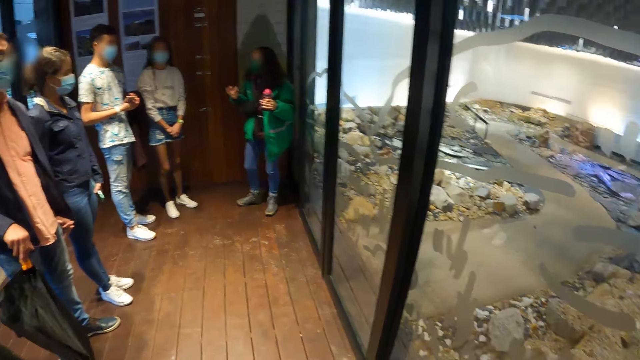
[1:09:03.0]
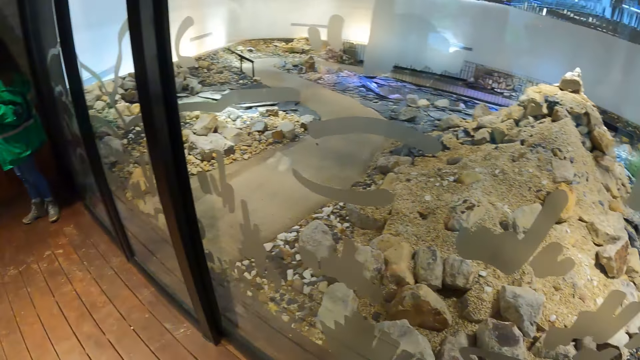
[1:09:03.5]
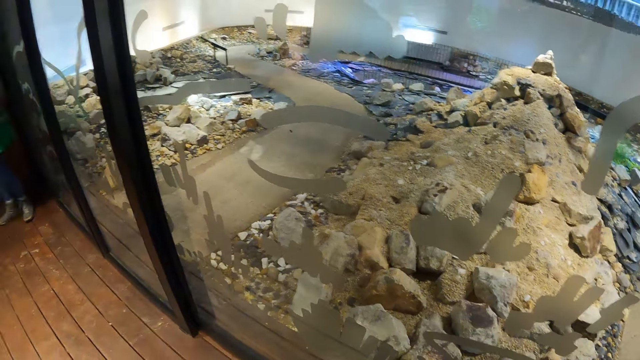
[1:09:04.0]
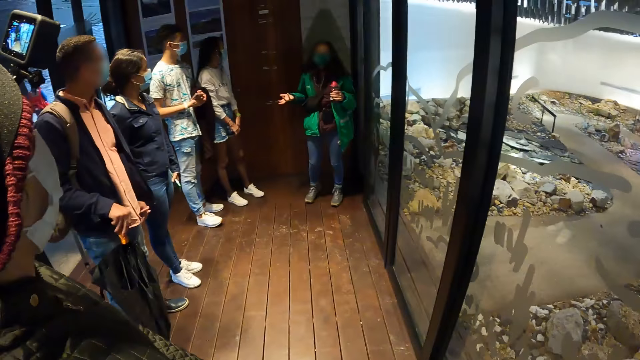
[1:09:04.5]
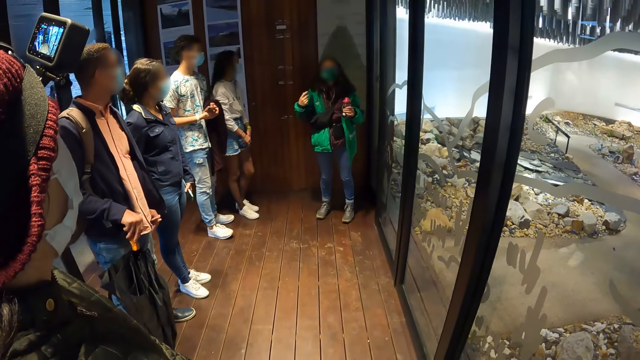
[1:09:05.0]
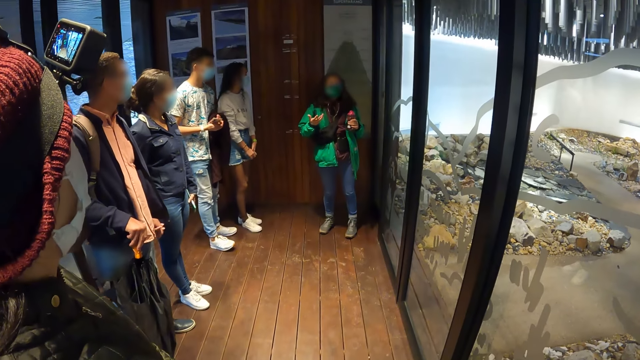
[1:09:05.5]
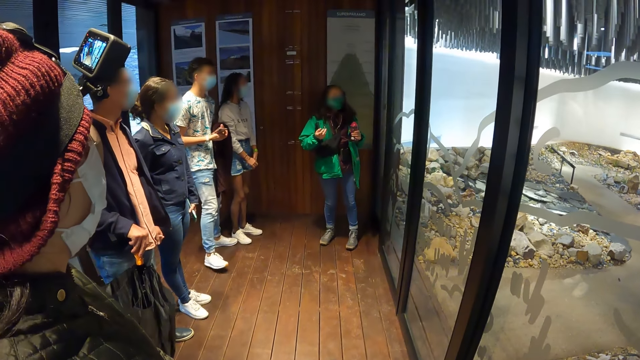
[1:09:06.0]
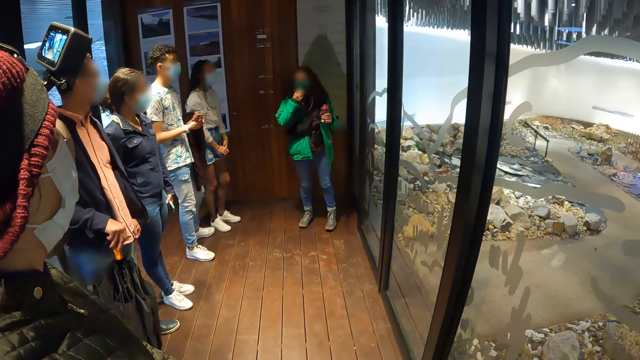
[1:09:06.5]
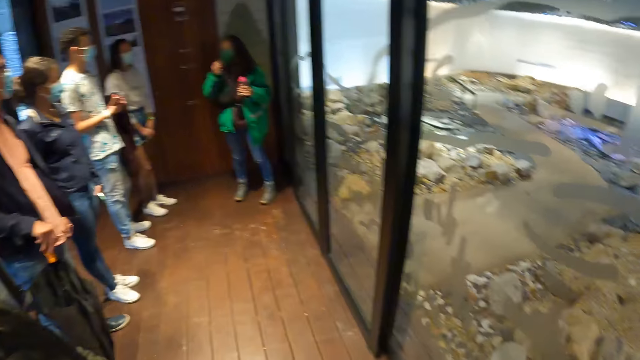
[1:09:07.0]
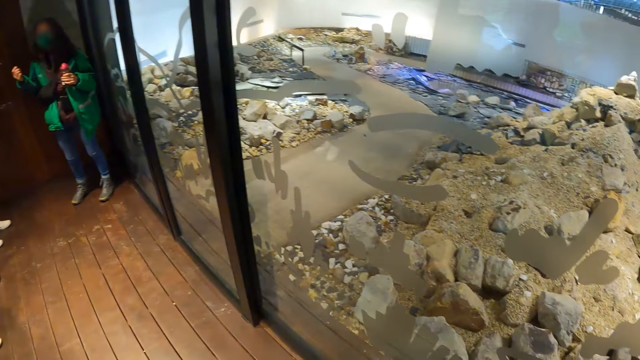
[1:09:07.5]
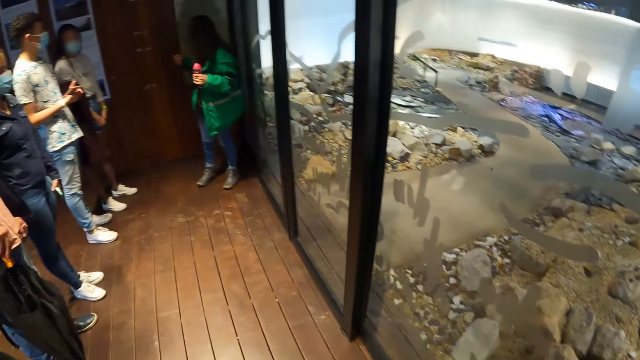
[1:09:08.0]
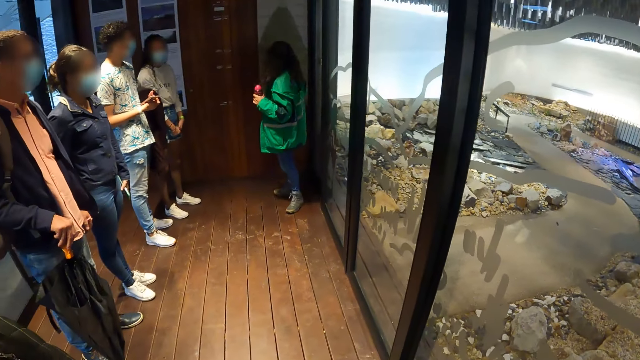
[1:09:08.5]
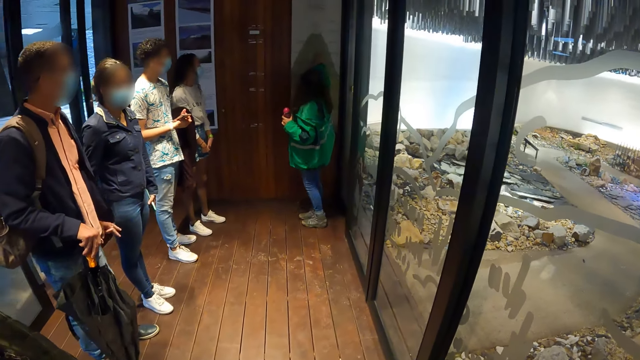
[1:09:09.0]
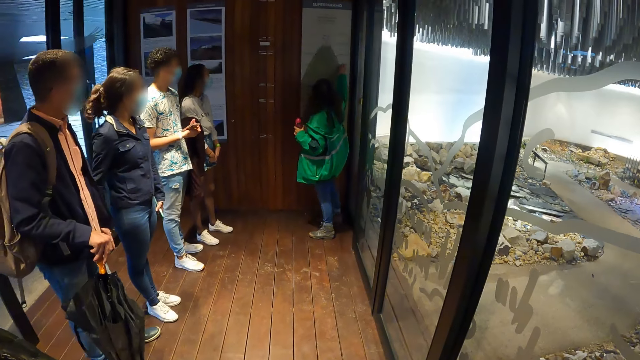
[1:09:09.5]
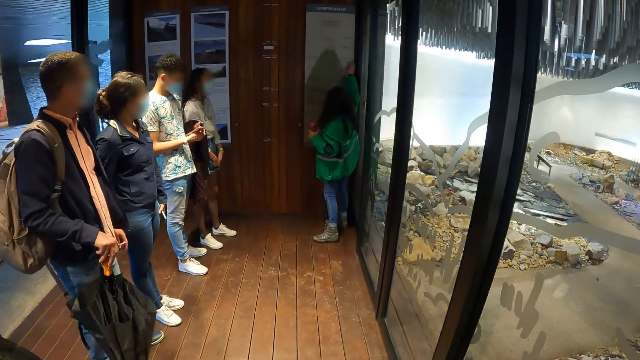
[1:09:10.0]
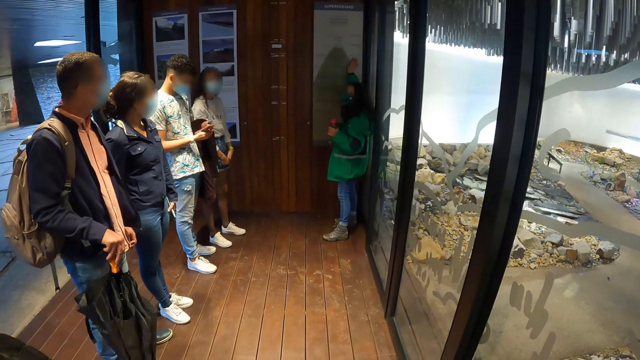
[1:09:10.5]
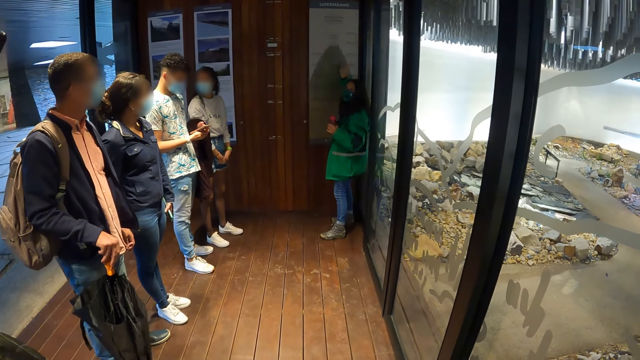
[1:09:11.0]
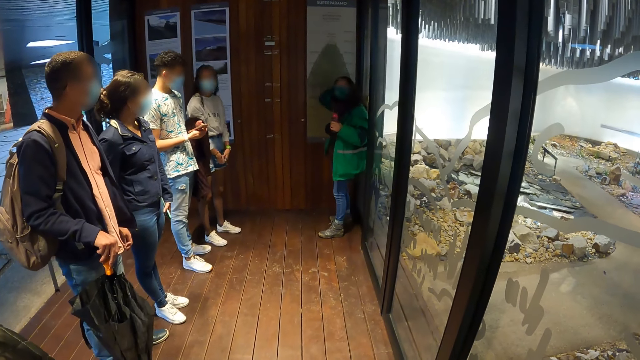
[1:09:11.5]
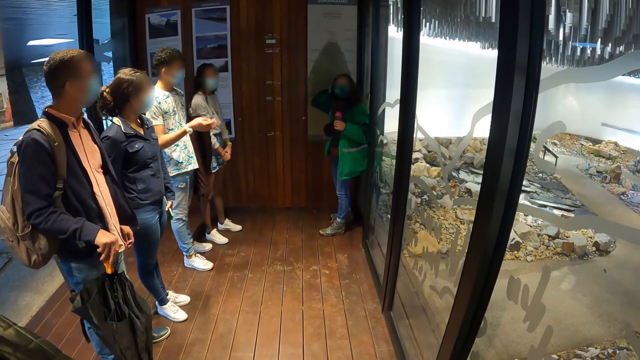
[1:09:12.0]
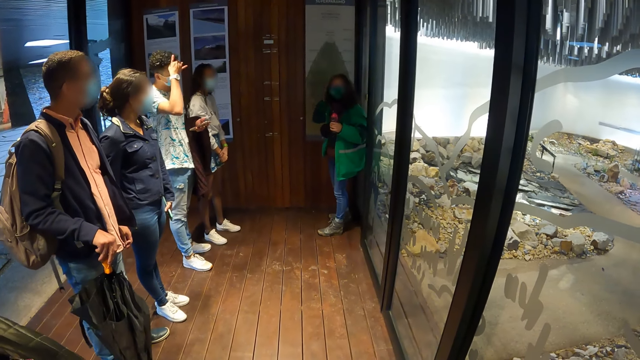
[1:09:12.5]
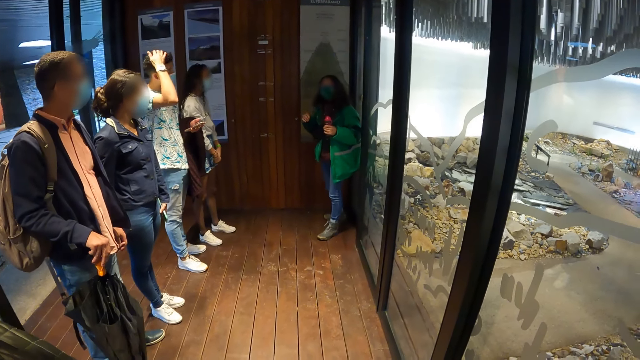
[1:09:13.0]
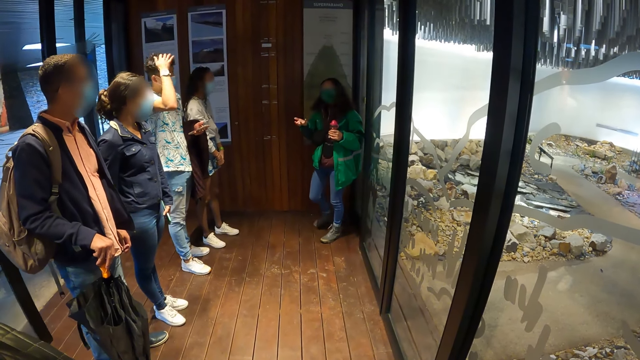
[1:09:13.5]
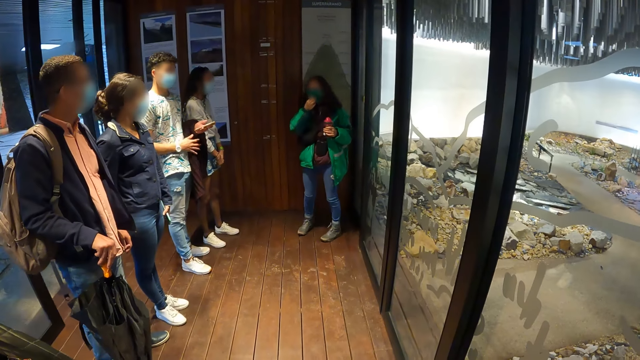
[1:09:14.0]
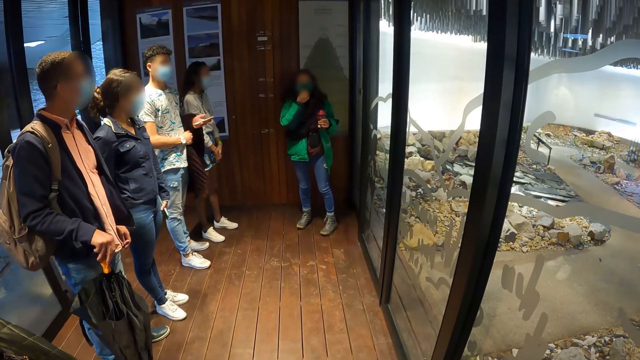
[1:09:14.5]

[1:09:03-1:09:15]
The camera wearer looks around. The woman adjusts the face mask with her right hand. The woman places her right hand on a board on a wall. The camera wearer looks at the woman.

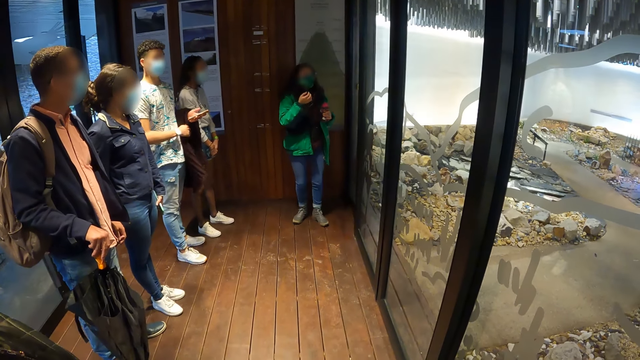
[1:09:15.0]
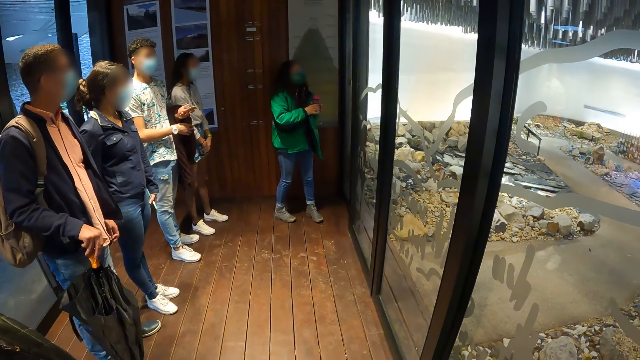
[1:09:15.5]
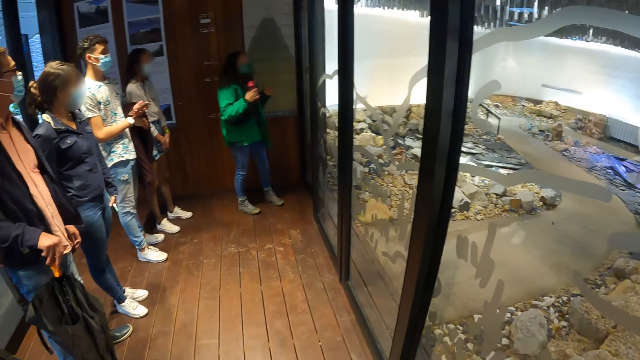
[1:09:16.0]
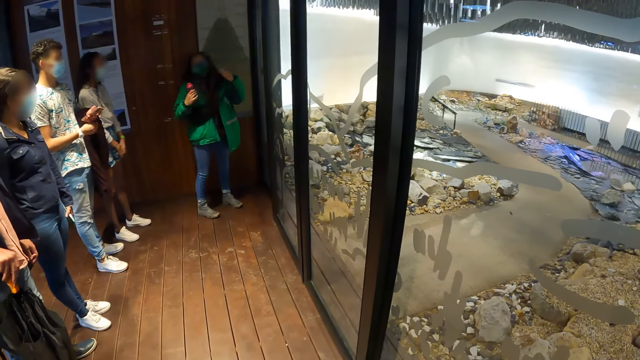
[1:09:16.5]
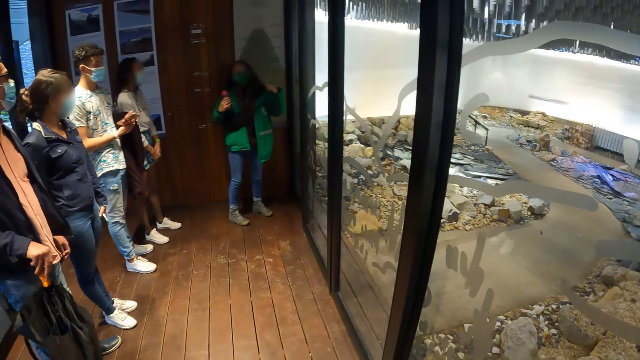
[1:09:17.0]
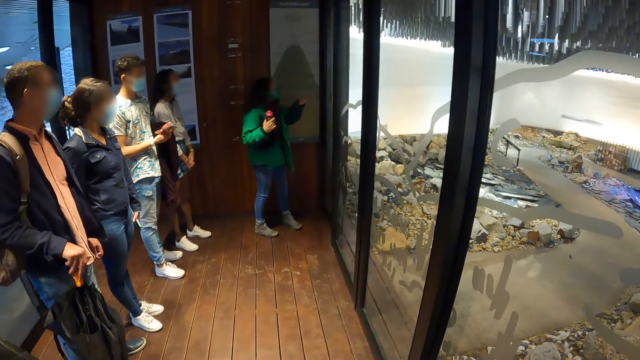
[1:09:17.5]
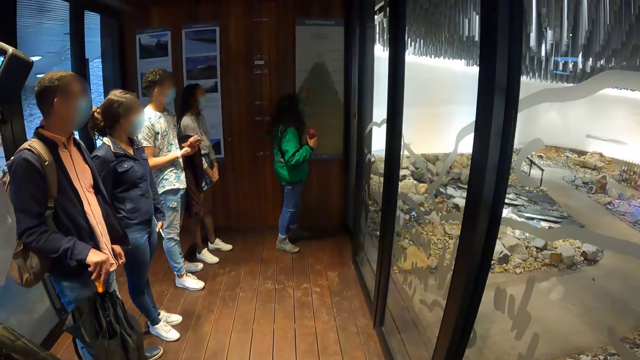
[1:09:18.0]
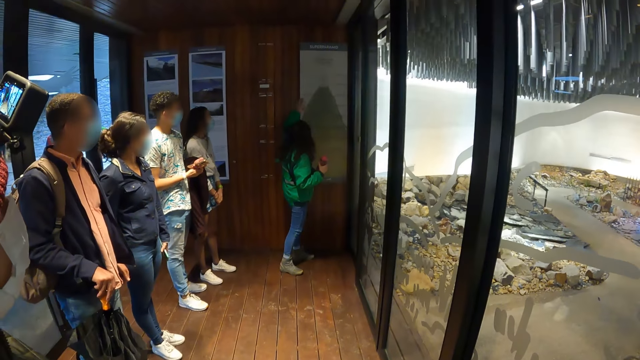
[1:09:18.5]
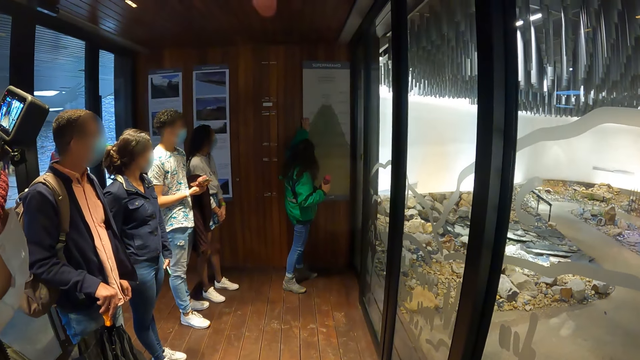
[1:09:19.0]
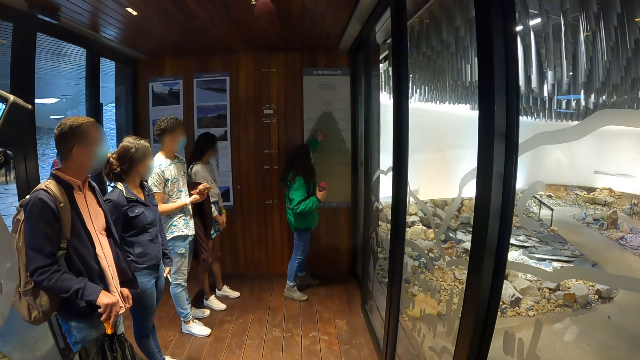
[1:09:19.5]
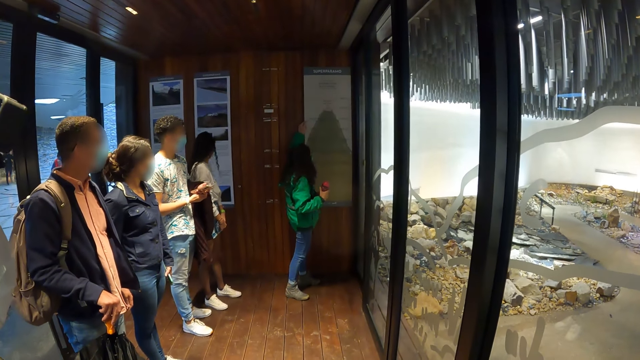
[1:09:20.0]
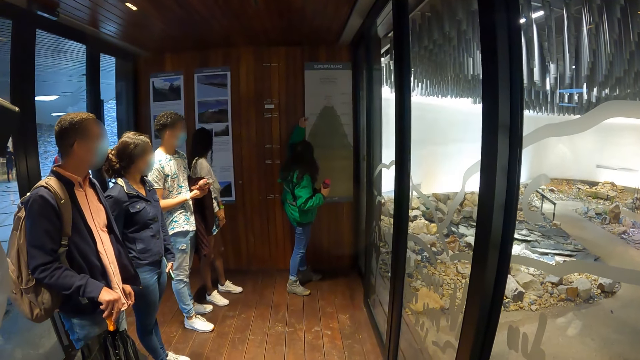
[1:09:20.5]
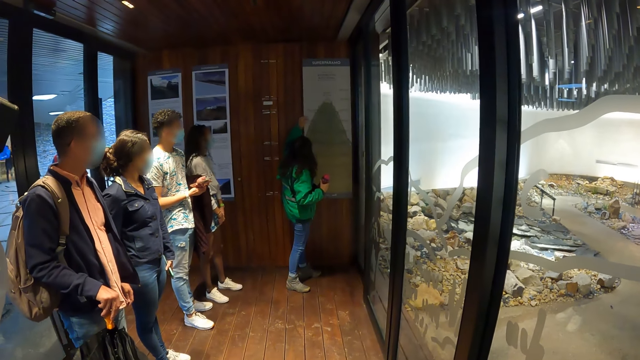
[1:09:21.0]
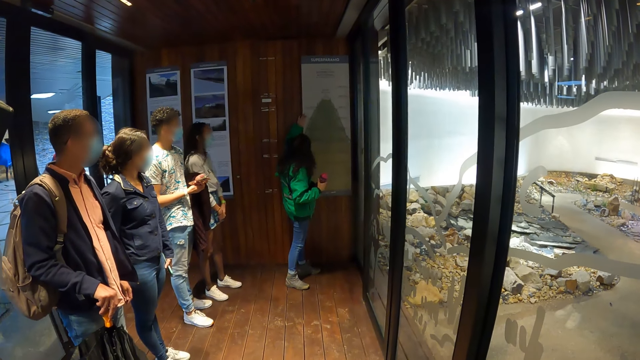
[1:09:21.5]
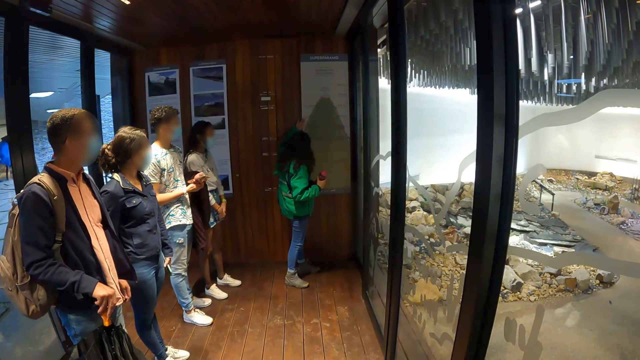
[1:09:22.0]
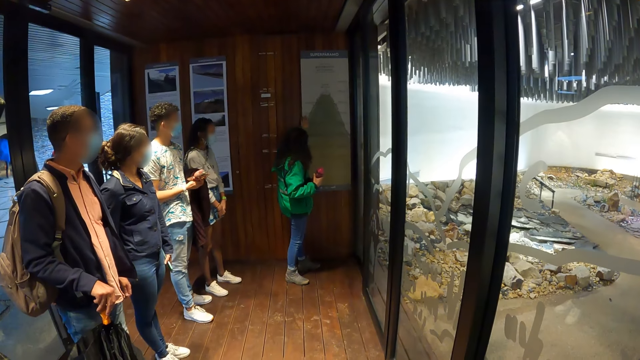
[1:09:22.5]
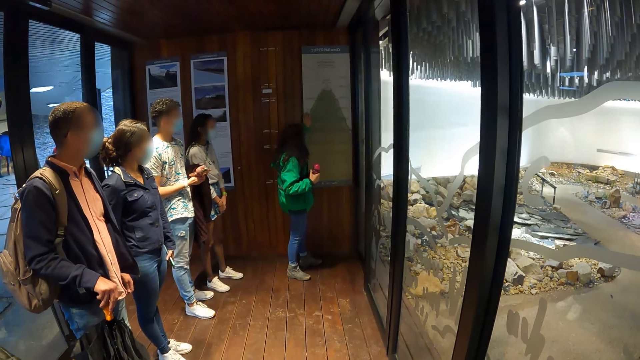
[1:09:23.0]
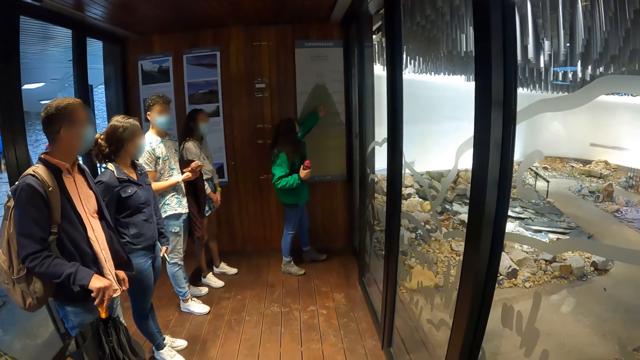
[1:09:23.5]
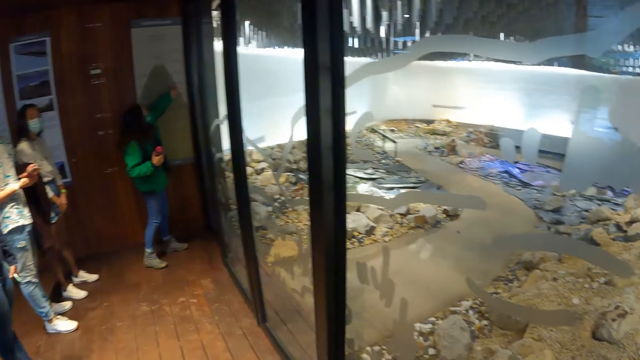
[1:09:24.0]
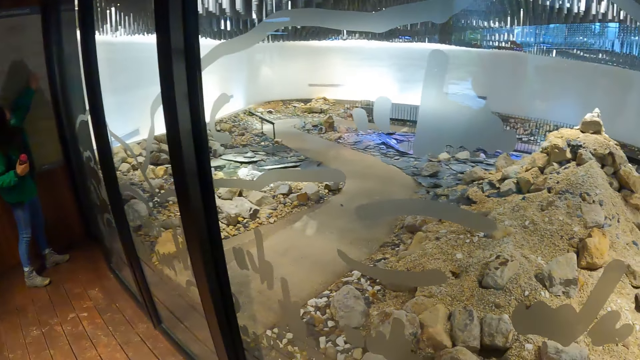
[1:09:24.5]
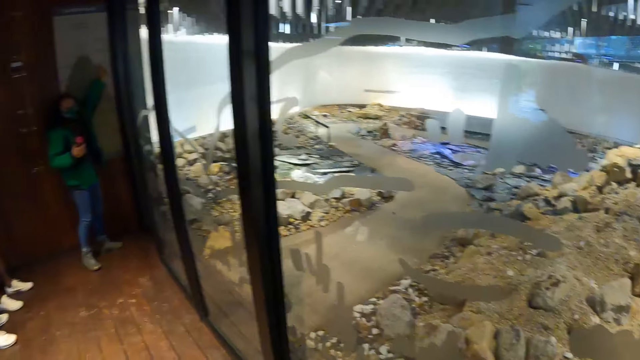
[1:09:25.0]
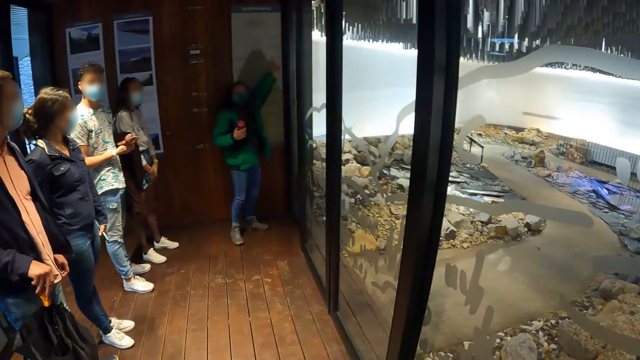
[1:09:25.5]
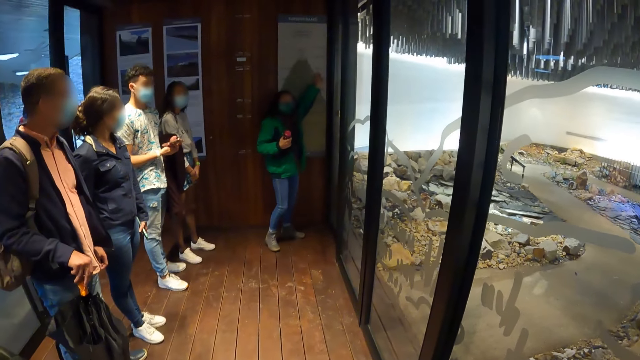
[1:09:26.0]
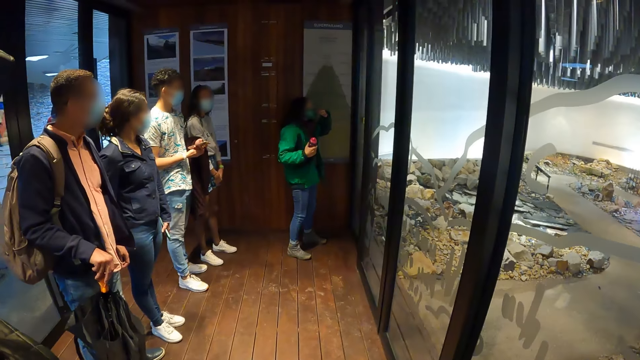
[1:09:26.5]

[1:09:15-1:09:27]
The woman passes a bottle from her left hand to her right hand. The woman places her left hand on the board on the wall. The camera wearer looks around.
